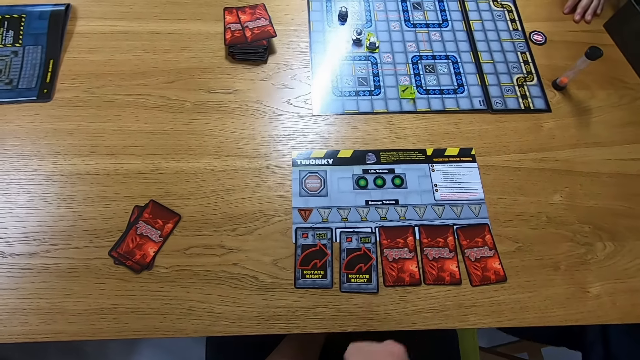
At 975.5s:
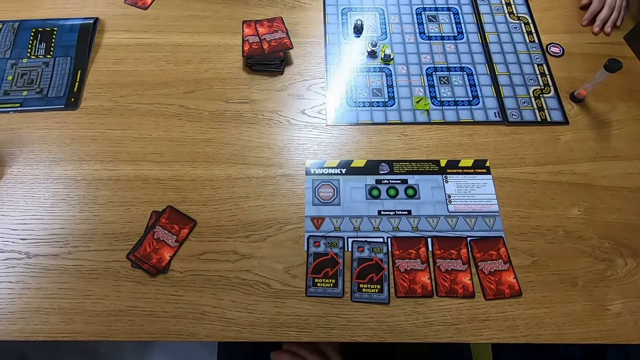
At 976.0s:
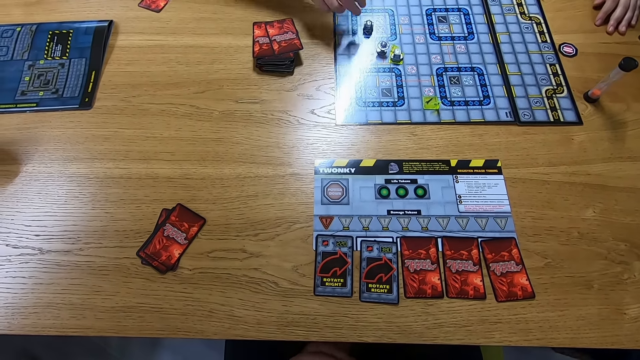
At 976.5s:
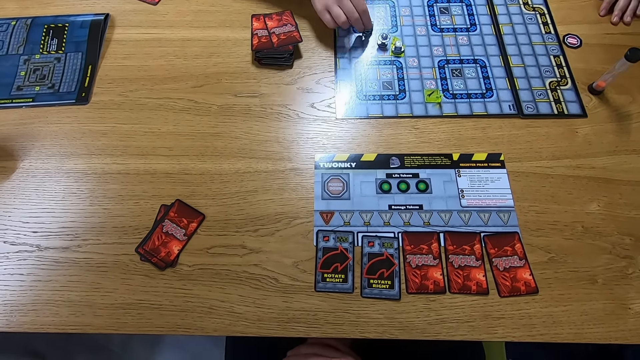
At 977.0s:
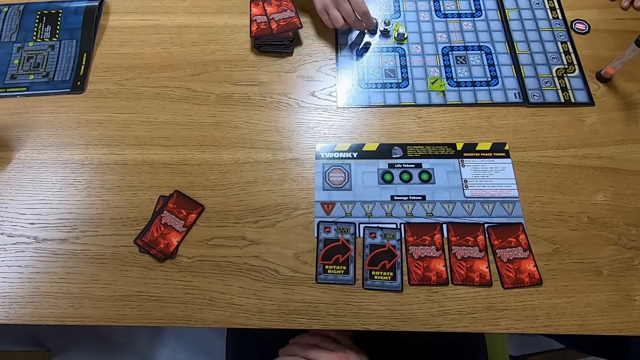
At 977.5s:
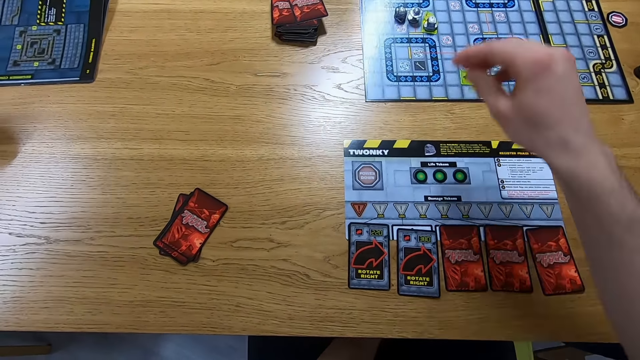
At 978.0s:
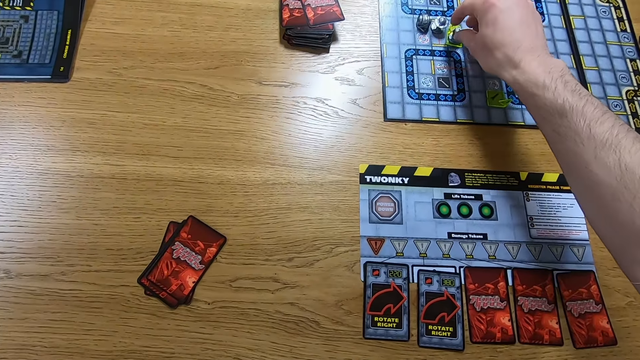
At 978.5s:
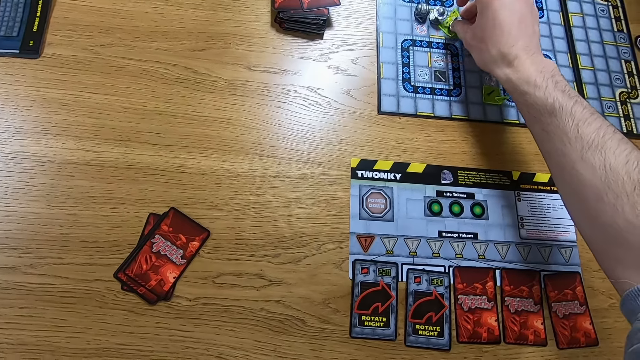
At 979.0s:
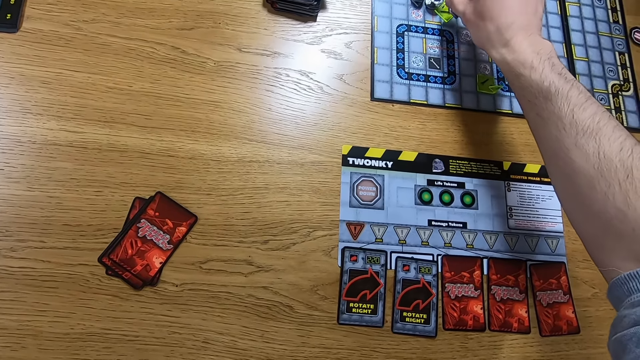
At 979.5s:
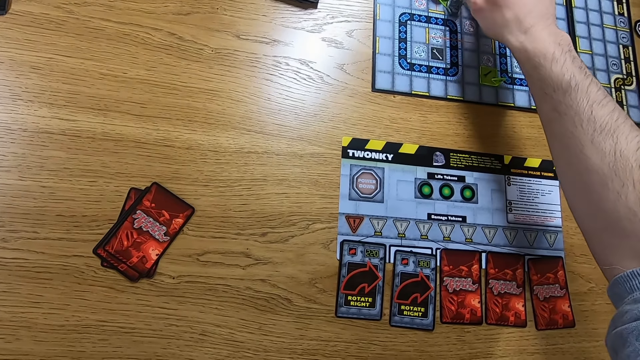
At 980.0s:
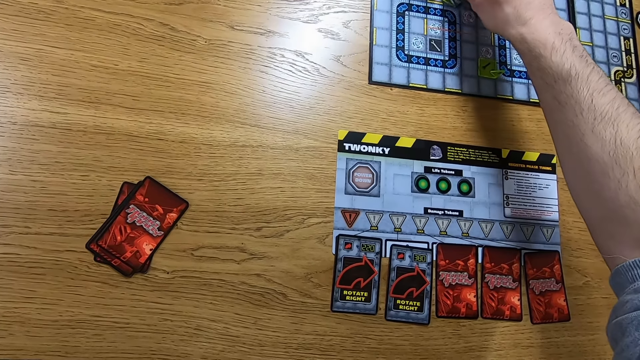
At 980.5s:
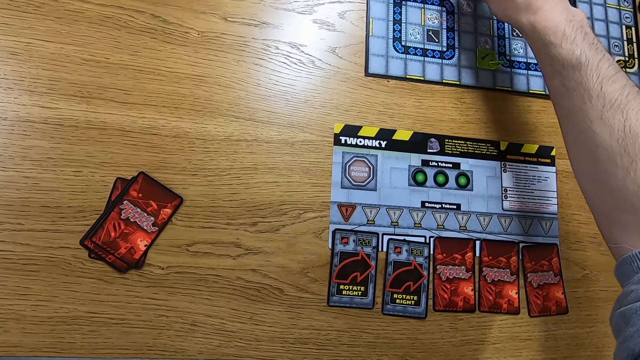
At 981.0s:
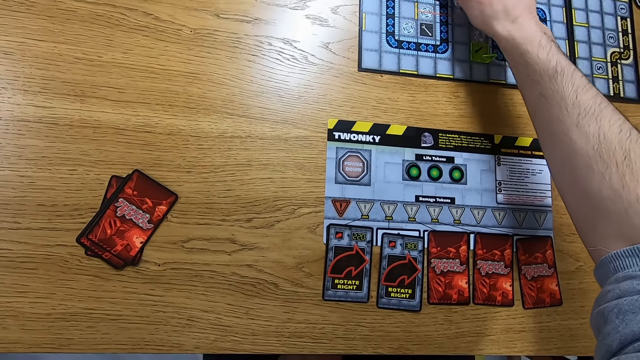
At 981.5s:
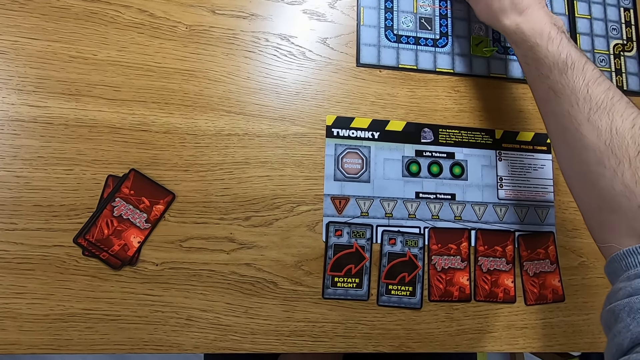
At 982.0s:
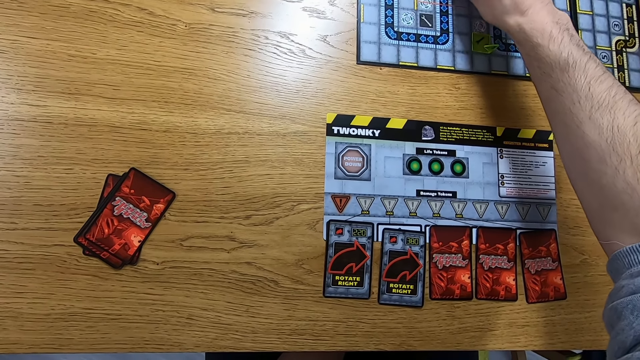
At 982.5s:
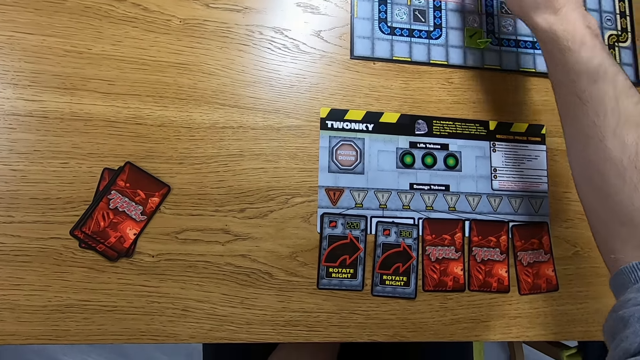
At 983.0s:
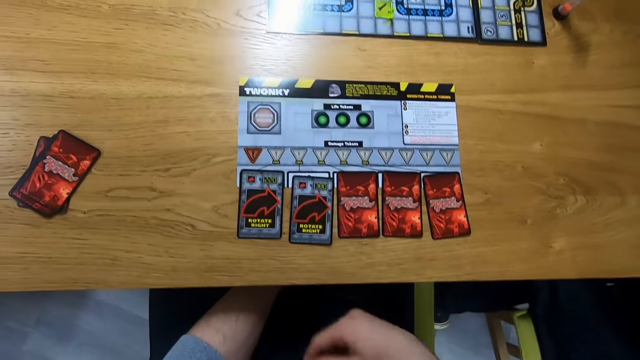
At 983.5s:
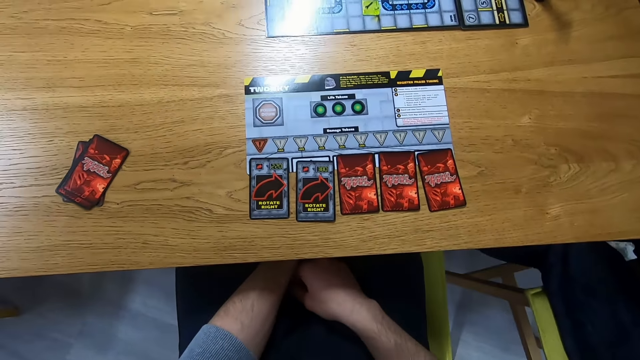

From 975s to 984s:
The camera wearer looks around. A woman moves a playing piece on the game board and plays the robo rally game. The camera wearer moves a playing piece on the game board. They play the robo rally game.

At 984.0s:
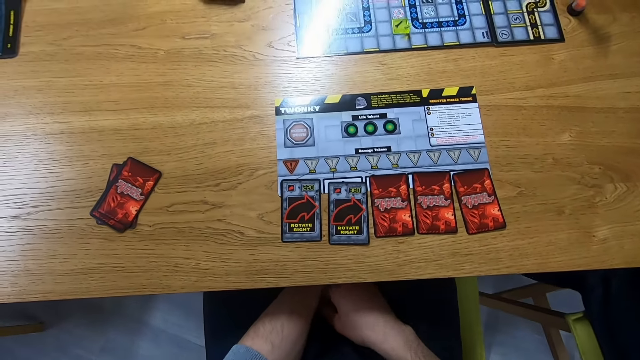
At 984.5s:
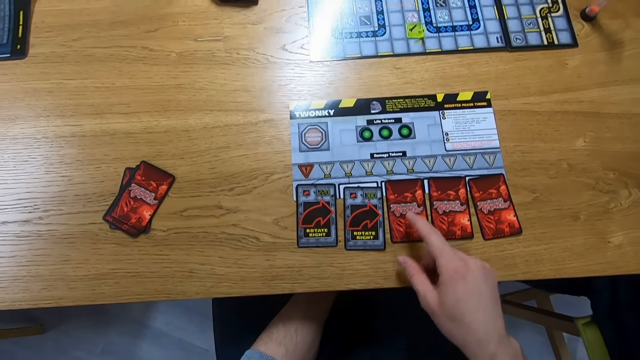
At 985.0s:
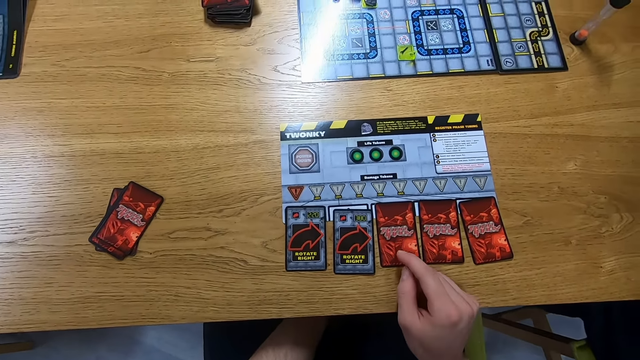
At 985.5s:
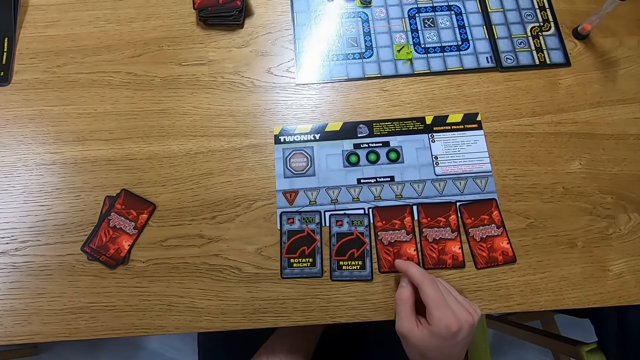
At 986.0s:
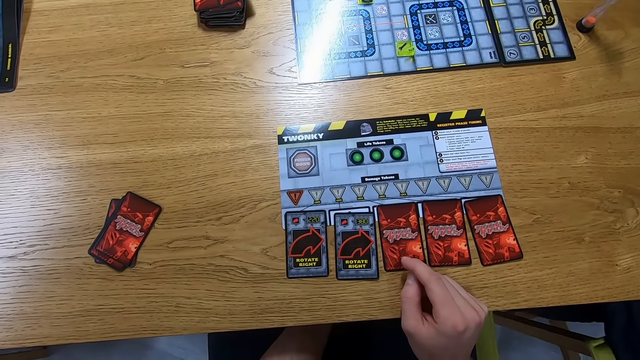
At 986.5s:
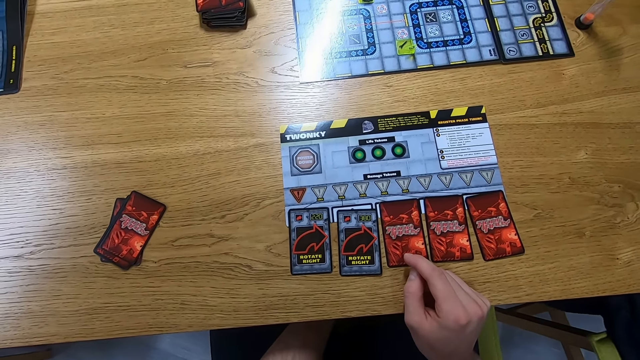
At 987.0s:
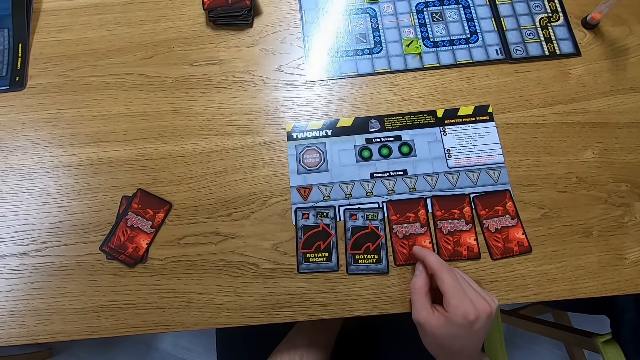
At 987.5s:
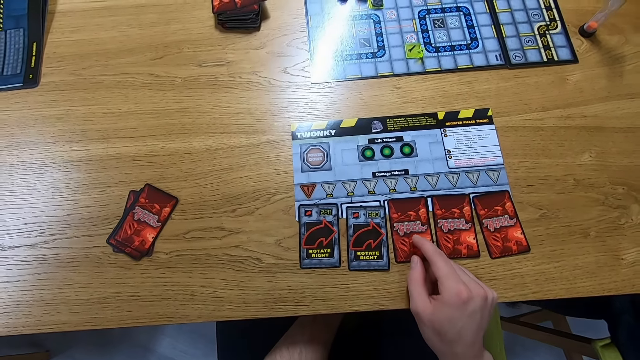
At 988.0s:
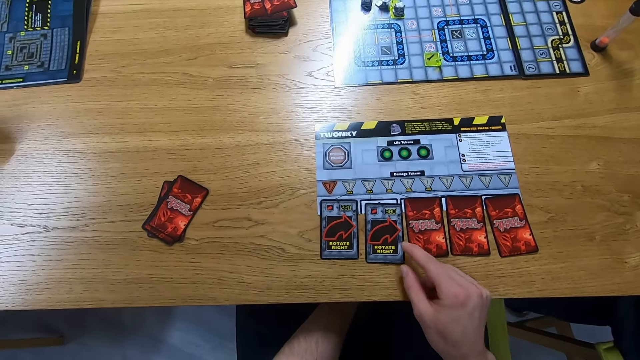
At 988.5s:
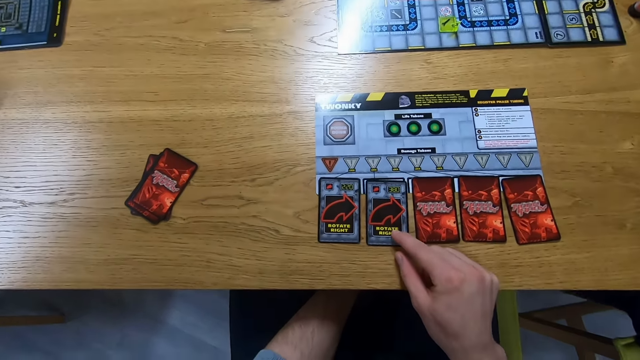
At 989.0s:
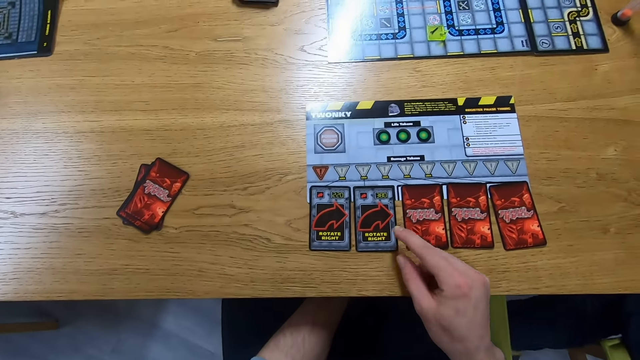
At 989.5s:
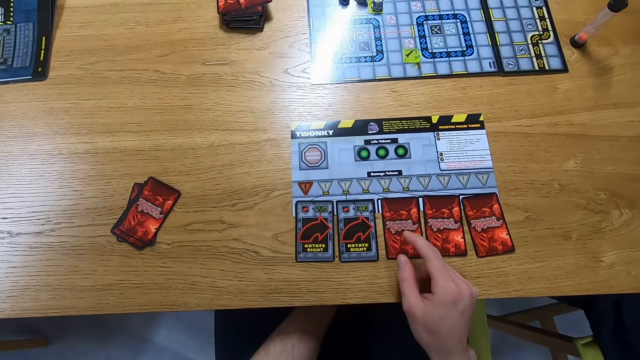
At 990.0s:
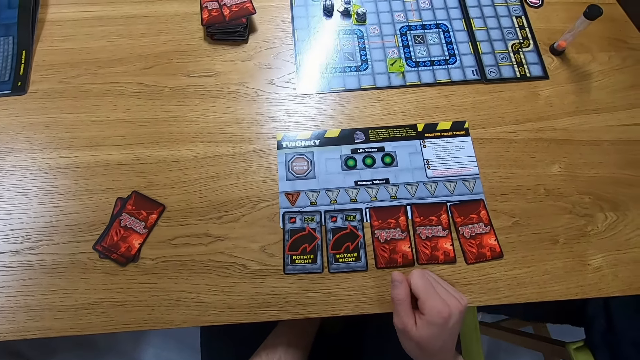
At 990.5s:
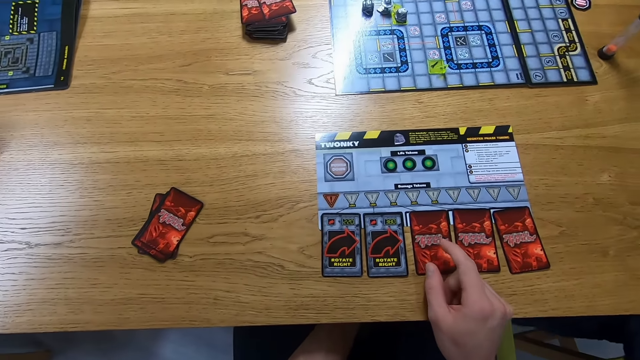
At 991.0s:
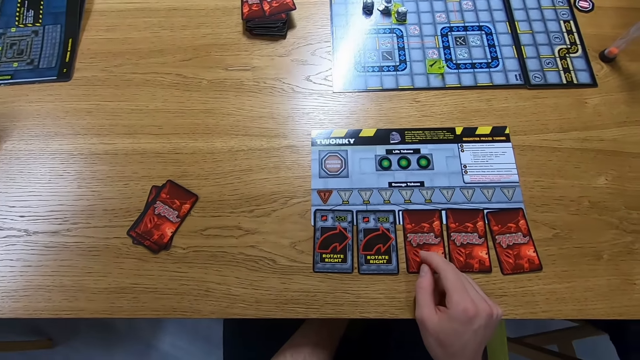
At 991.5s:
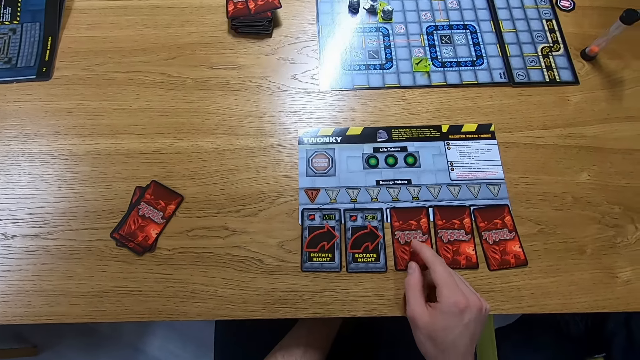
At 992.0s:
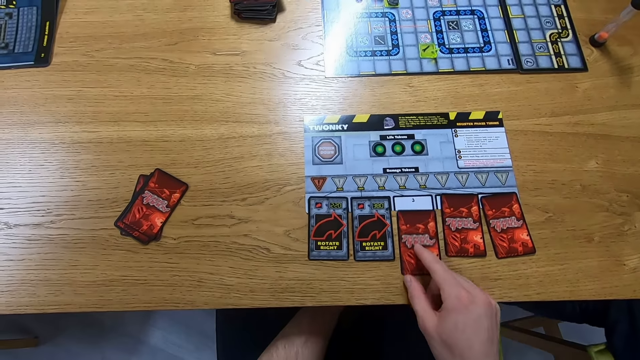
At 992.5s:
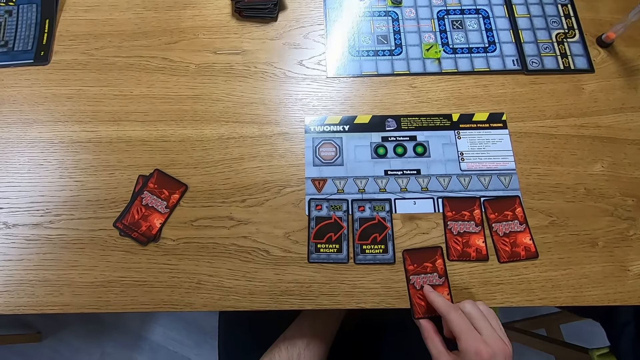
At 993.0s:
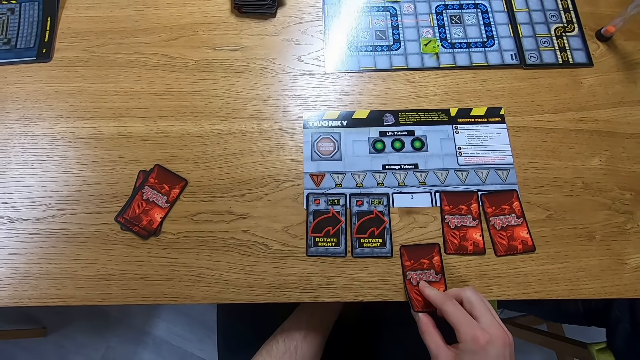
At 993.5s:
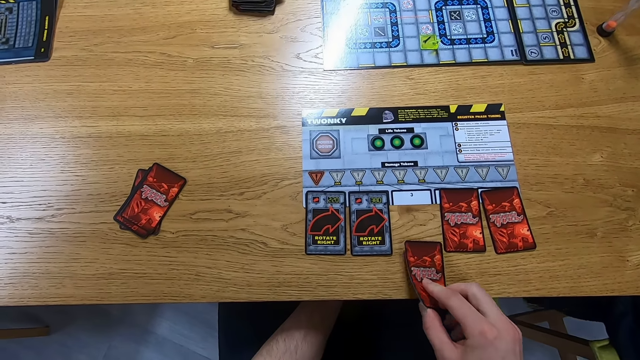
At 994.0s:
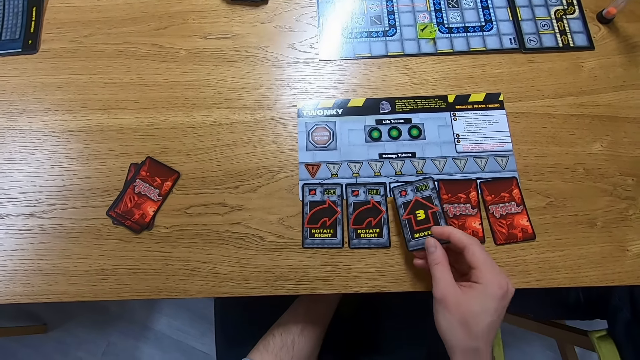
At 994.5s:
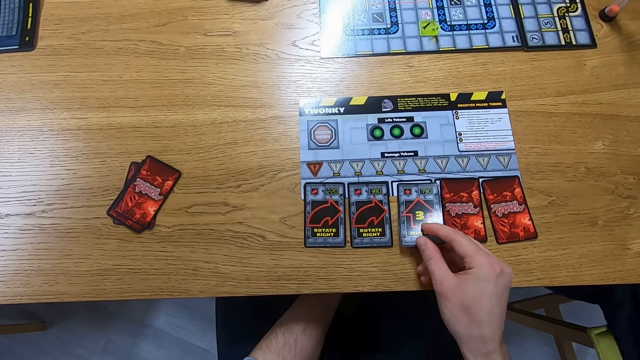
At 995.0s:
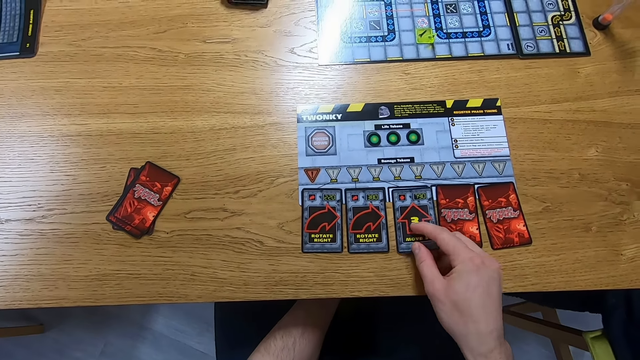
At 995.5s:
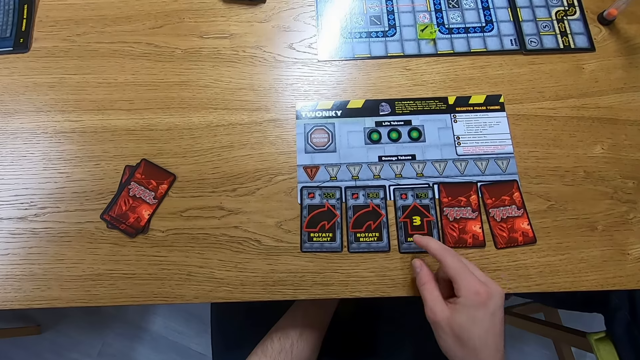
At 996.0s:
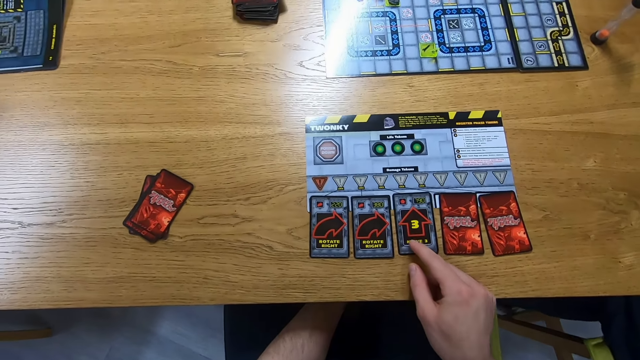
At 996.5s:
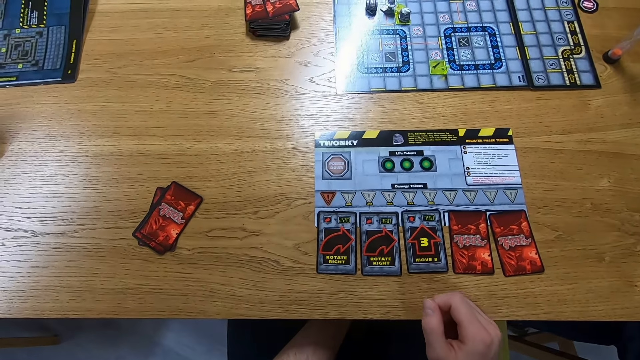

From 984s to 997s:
The camera wearer points to a card. They touch the cards. They pull a card, turn the card, and place the card on the game board.
